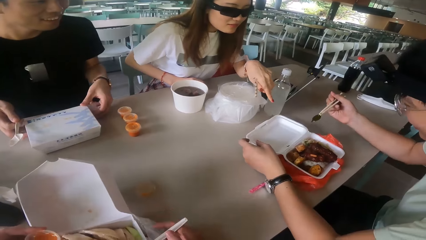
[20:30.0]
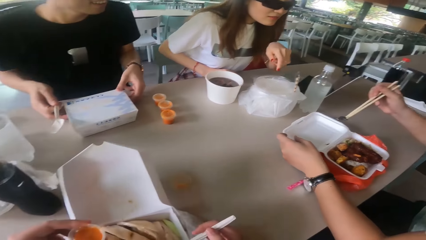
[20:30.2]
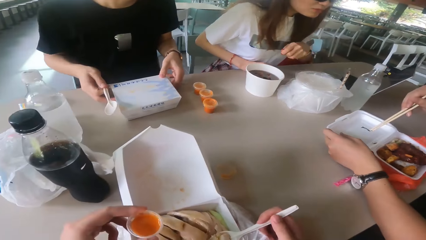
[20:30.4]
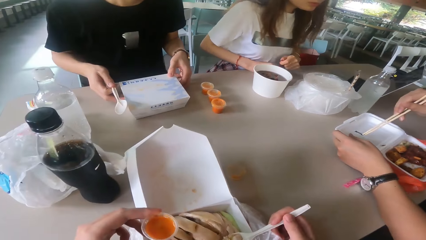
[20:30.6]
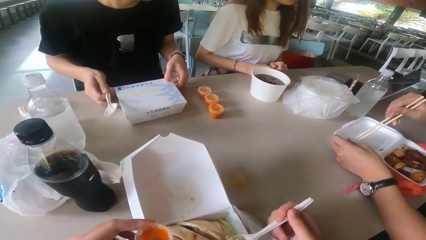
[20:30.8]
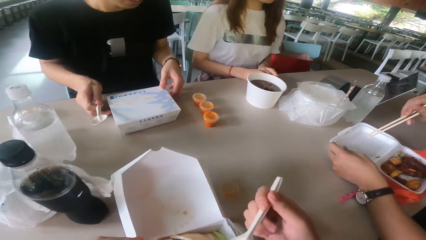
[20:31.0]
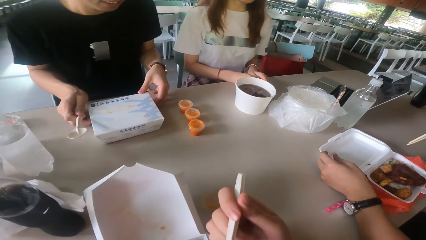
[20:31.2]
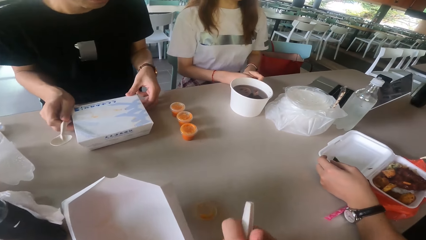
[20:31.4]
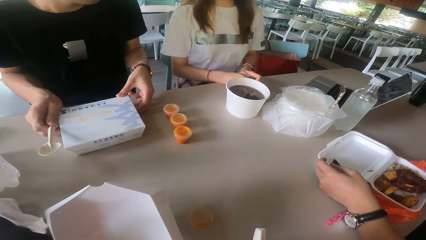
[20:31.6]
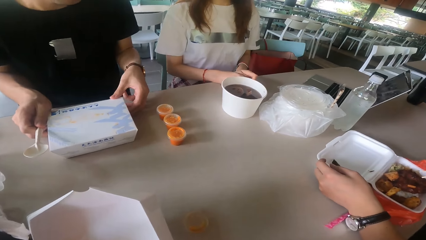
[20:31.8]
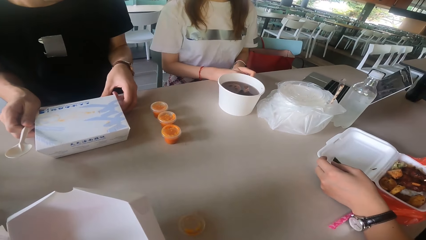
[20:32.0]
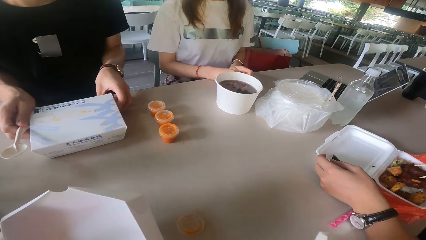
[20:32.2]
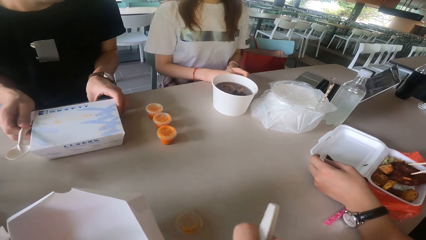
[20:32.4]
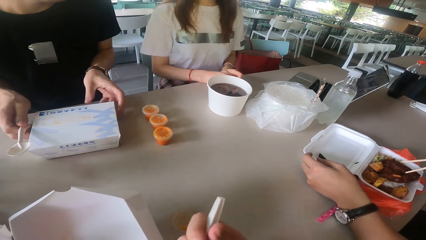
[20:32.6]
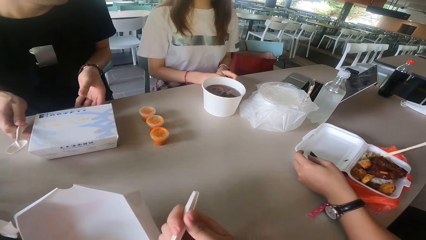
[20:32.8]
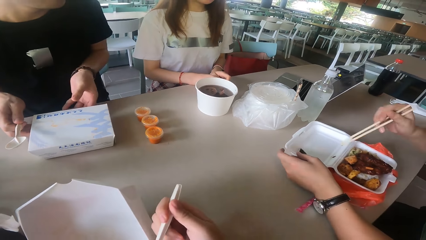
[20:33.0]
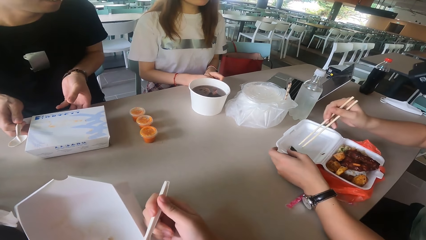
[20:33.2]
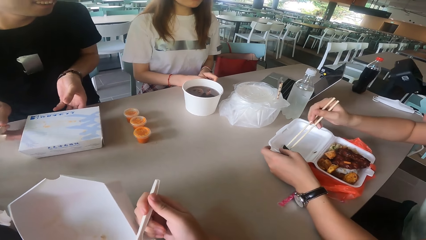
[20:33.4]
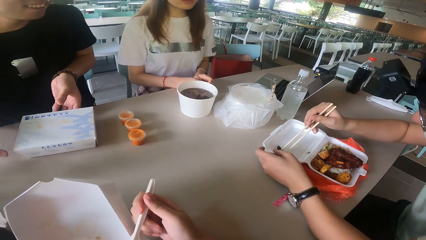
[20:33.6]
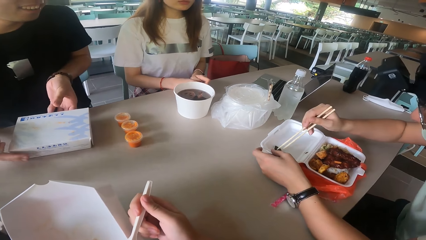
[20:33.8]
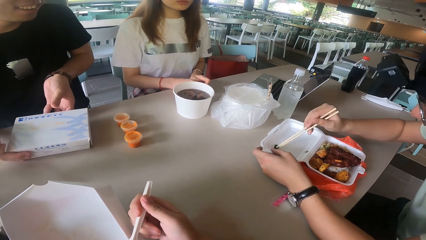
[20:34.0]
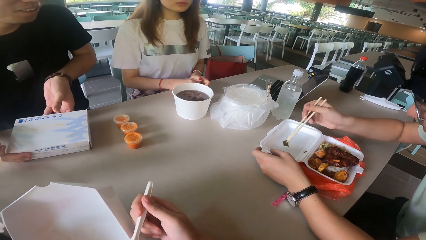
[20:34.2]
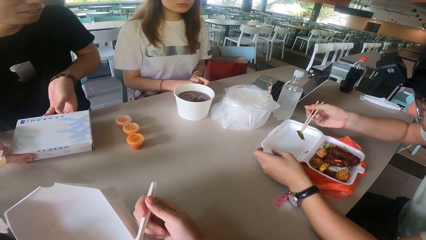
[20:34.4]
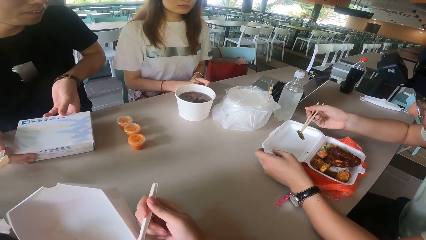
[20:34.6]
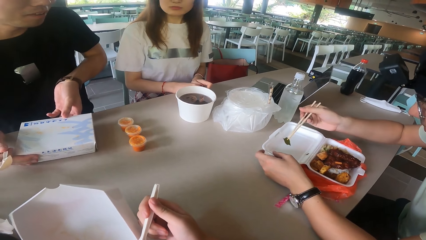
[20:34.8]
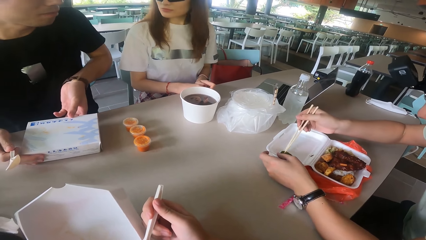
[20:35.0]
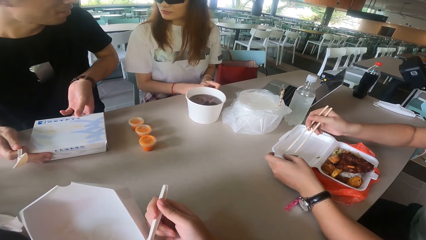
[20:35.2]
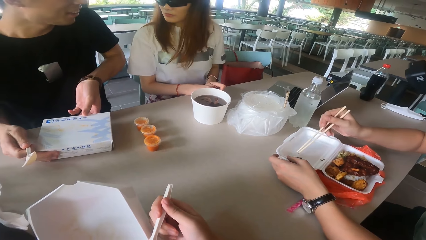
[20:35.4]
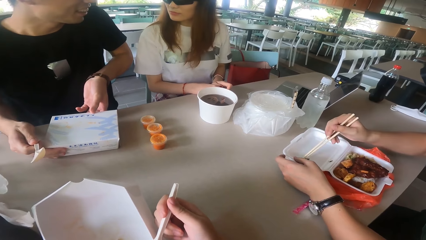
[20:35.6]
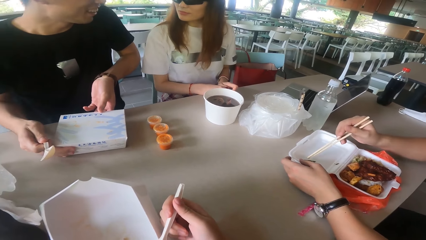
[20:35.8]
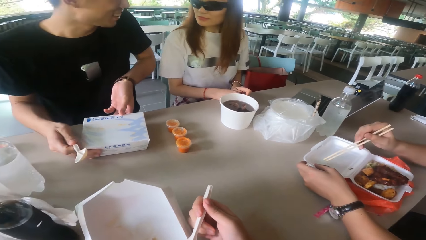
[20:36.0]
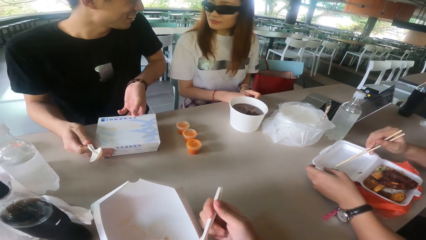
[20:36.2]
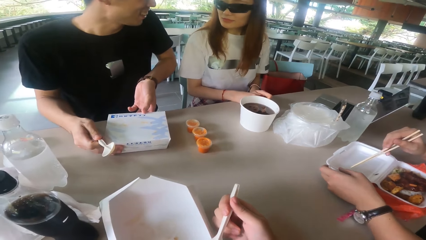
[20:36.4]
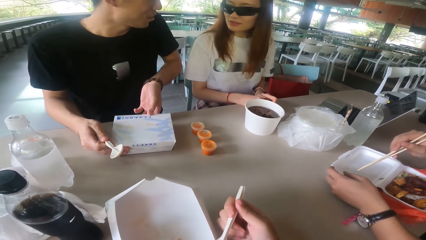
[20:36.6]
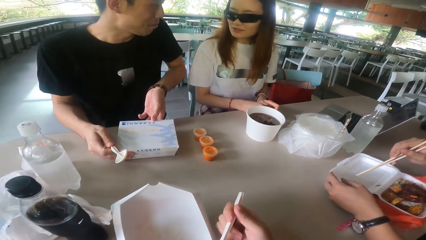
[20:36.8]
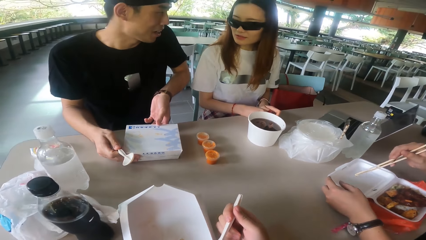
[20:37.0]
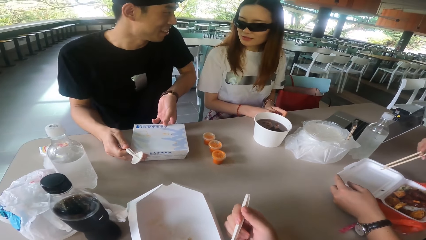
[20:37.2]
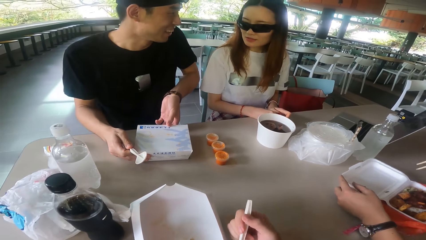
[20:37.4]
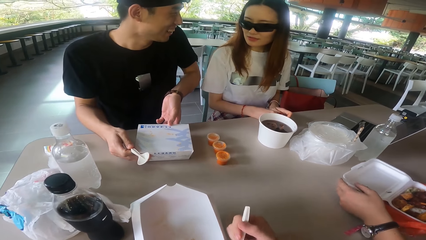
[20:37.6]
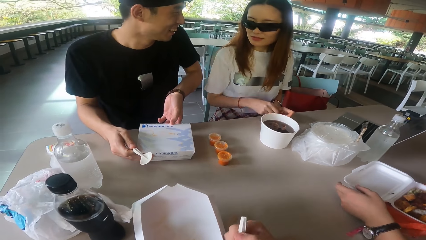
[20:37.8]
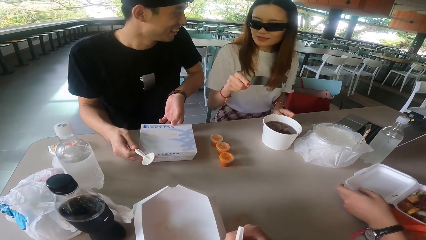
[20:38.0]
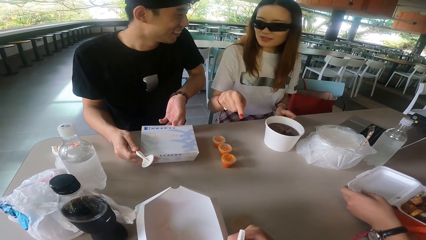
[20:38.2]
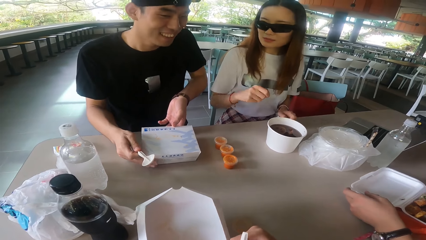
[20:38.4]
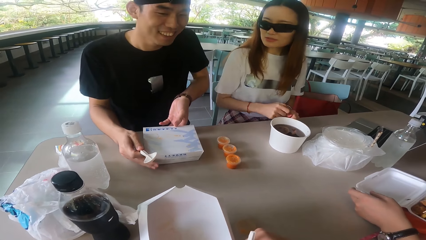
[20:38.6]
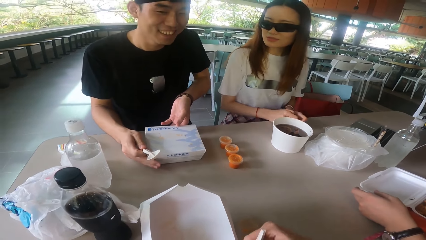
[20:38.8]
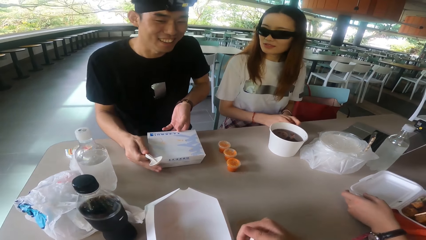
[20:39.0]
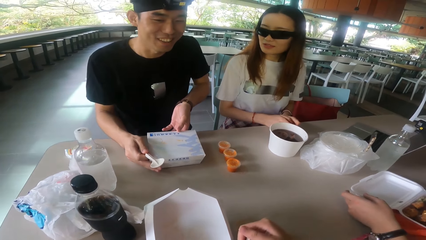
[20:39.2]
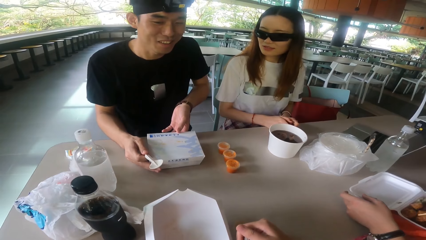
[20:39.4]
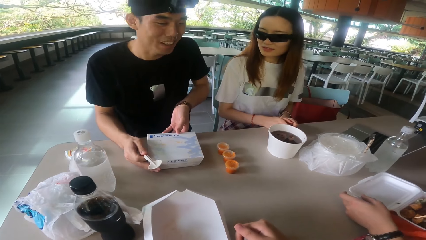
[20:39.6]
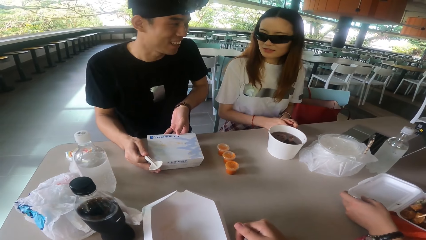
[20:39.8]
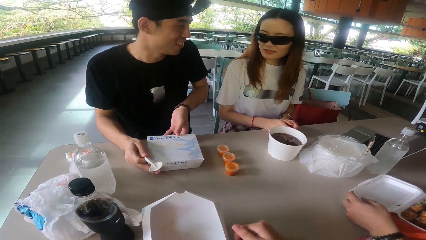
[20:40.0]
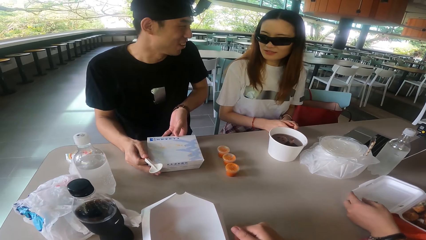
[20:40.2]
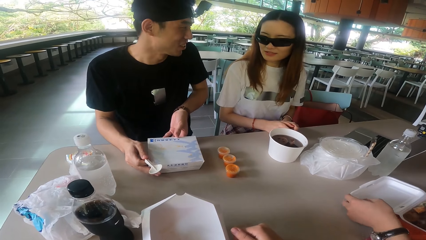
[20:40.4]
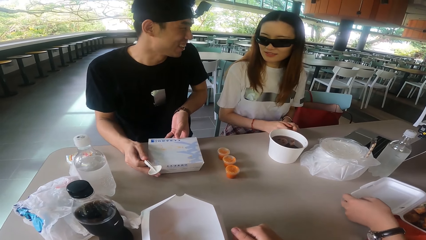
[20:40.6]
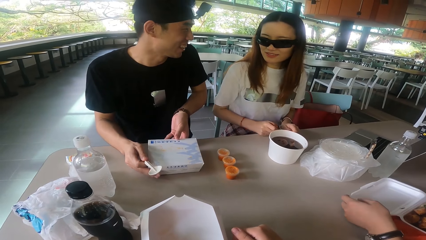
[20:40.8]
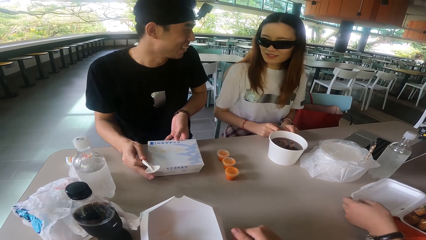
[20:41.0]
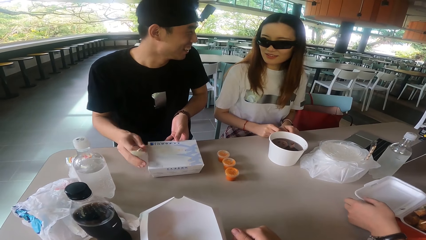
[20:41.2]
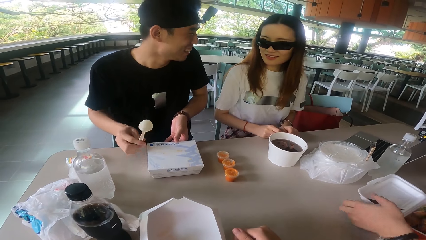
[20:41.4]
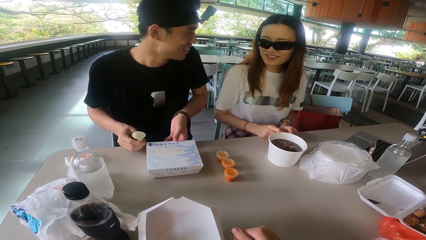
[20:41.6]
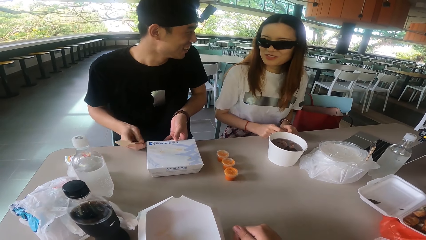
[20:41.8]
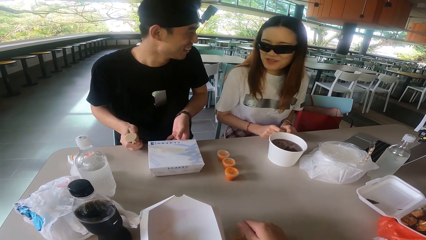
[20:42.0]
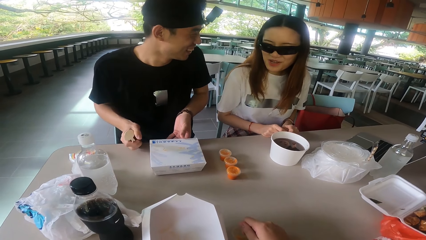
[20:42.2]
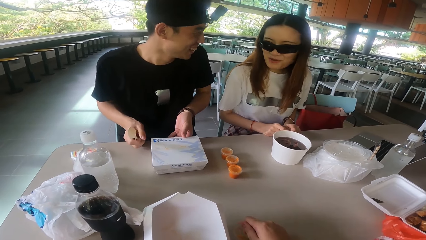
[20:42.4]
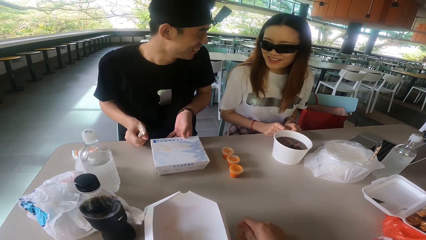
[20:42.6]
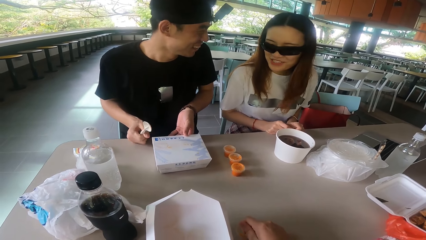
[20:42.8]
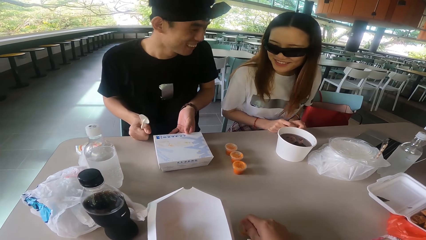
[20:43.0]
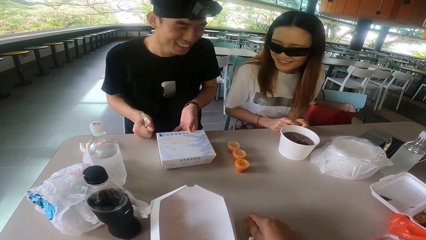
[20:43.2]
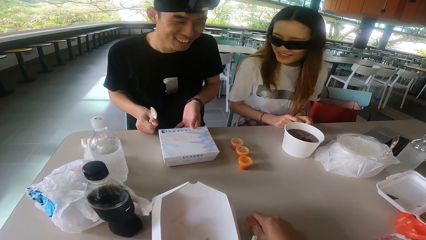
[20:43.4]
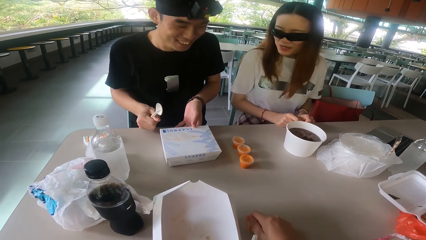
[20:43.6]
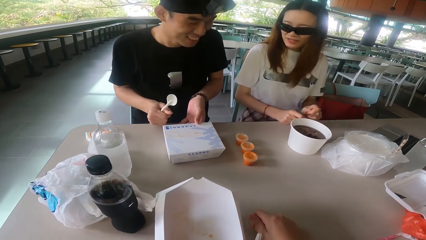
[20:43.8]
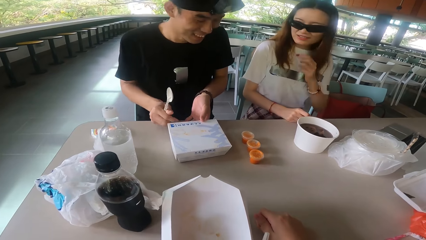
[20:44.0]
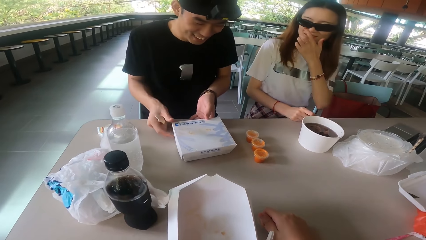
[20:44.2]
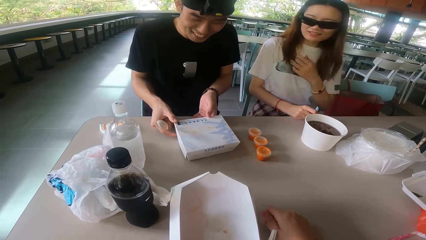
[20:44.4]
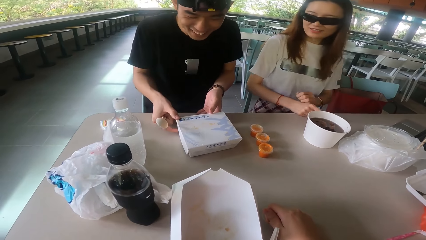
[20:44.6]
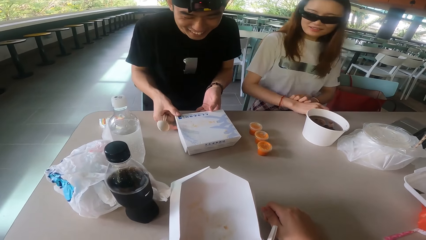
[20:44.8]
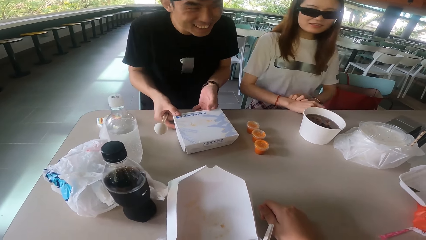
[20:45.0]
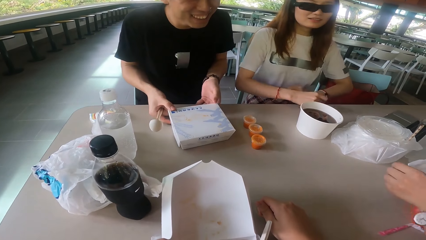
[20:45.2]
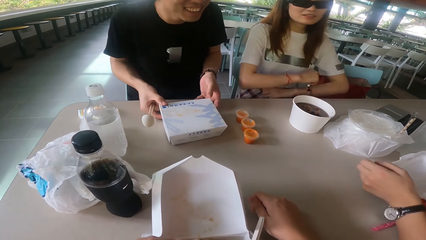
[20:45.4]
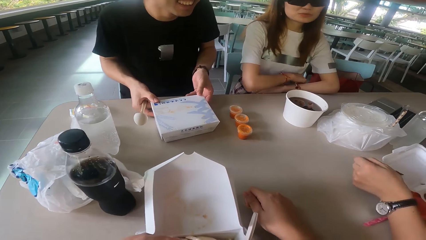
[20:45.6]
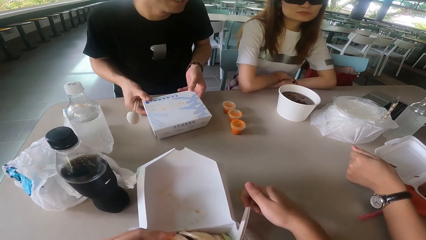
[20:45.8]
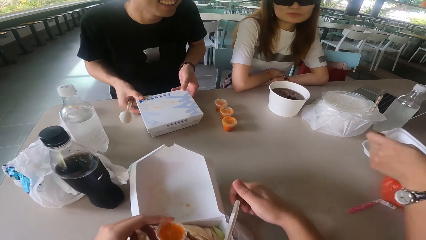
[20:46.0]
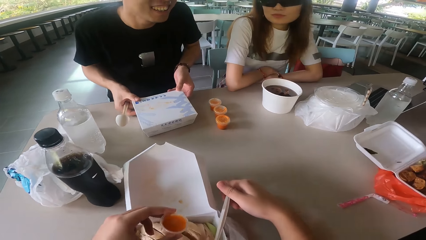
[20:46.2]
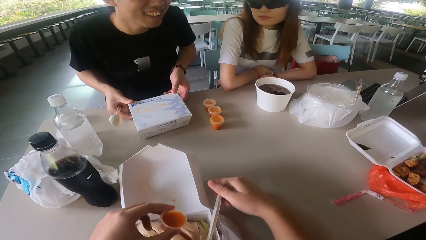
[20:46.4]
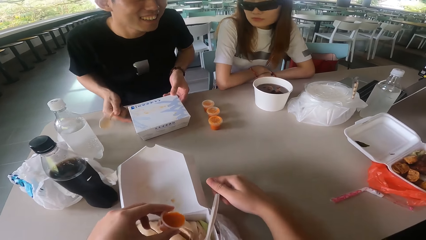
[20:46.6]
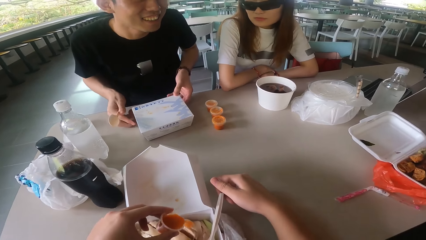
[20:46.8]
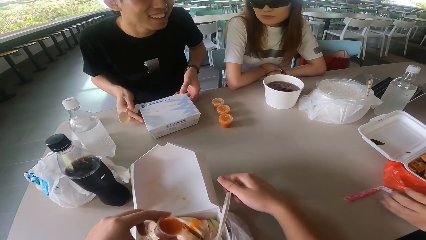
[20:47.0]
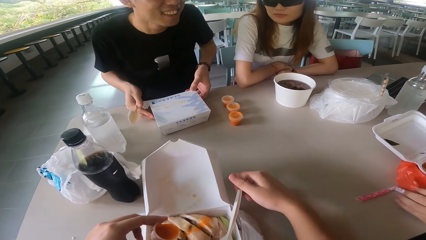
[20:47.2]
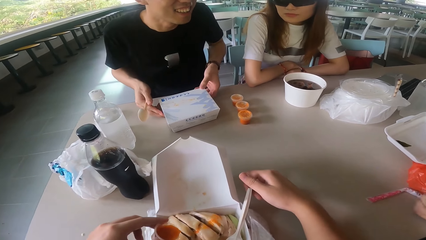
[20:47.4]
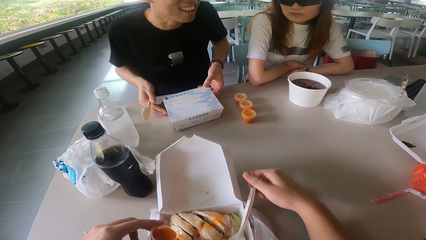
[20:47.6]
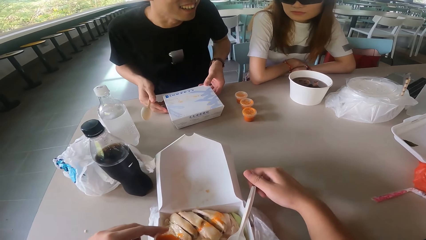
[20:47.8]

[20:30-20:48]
A man picks the food. The camera wearer eats the food. Another man moves the box. The first man picks the food. The other man talks. A woman moves the hand. The camera wearer eats with a spoon. The other man moves the hand and opens the box. The woman moves the hands. The first man lifts the hand.
